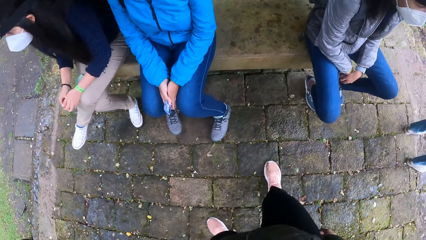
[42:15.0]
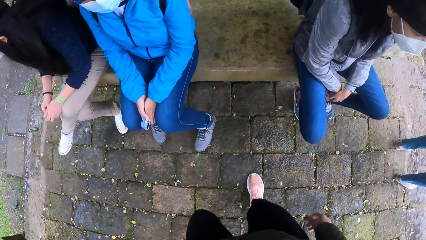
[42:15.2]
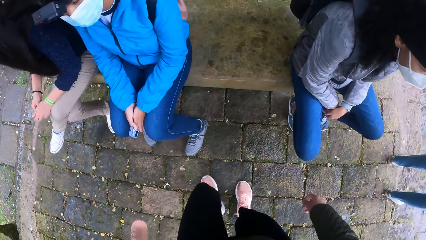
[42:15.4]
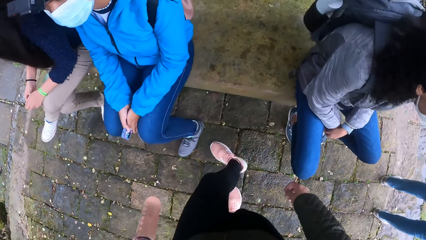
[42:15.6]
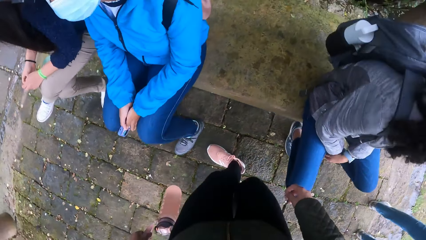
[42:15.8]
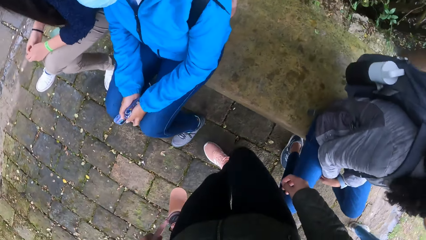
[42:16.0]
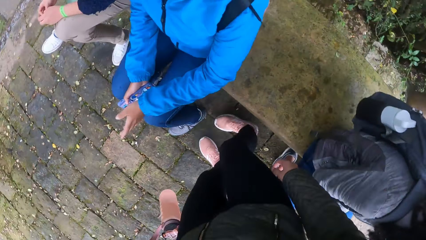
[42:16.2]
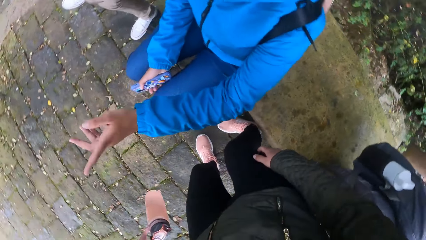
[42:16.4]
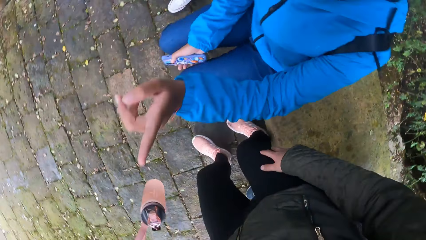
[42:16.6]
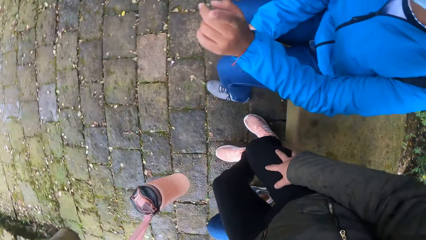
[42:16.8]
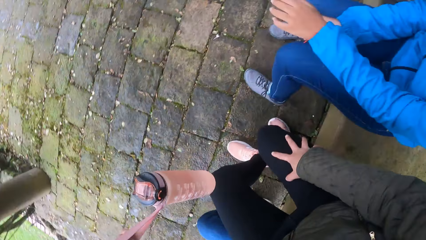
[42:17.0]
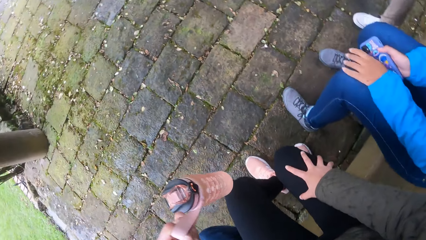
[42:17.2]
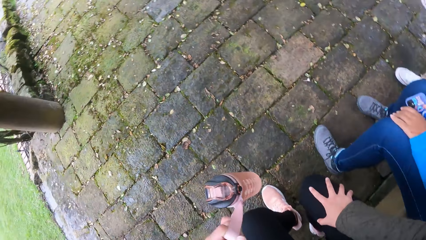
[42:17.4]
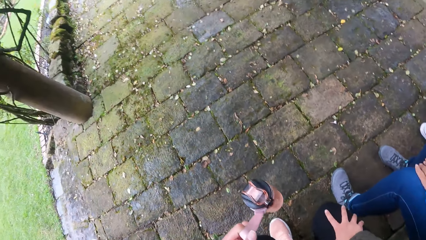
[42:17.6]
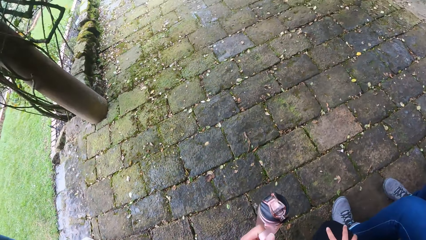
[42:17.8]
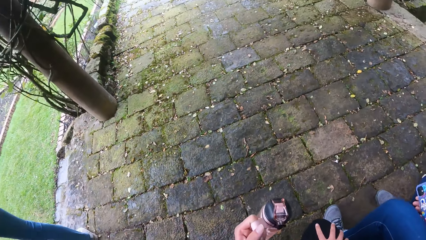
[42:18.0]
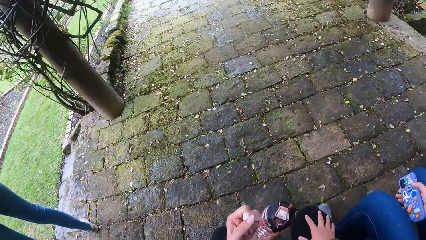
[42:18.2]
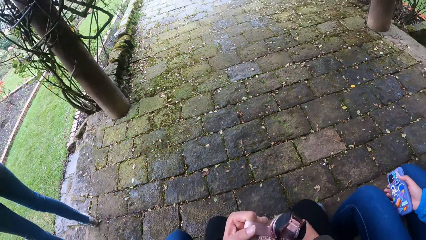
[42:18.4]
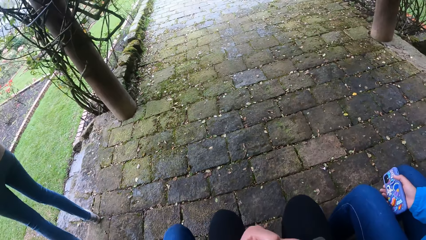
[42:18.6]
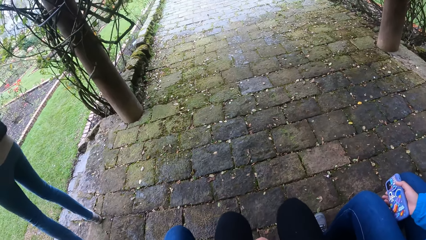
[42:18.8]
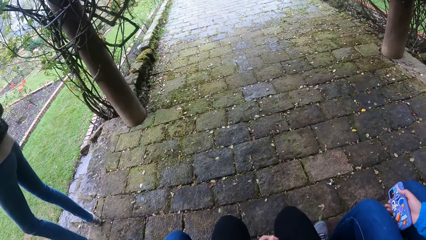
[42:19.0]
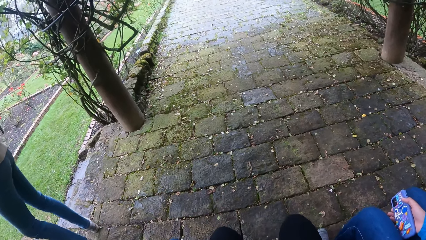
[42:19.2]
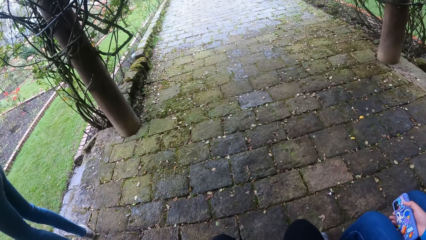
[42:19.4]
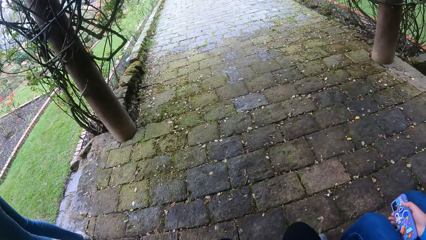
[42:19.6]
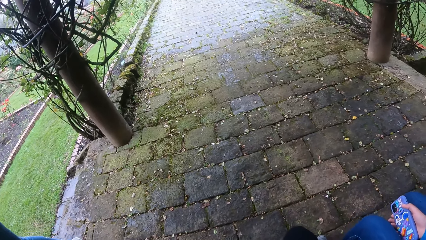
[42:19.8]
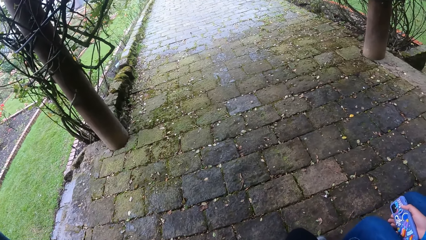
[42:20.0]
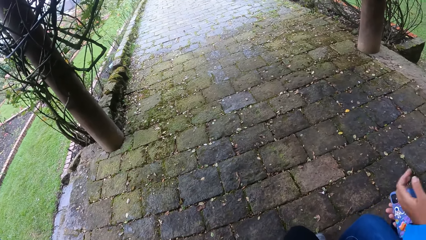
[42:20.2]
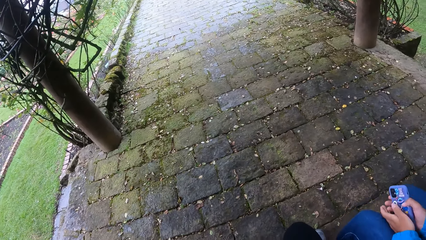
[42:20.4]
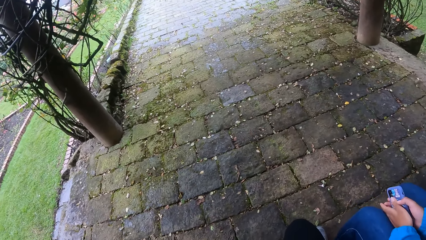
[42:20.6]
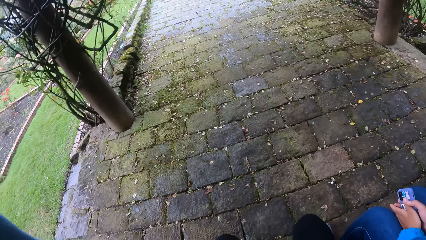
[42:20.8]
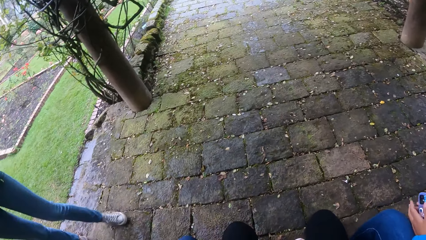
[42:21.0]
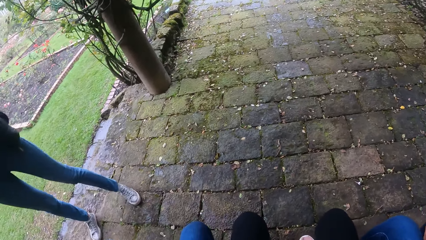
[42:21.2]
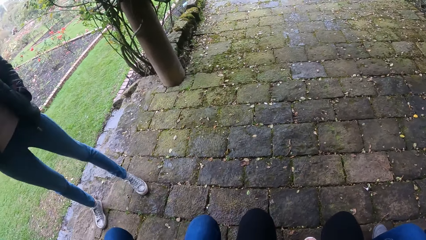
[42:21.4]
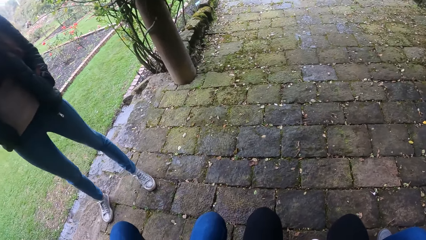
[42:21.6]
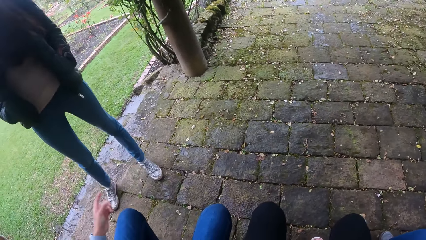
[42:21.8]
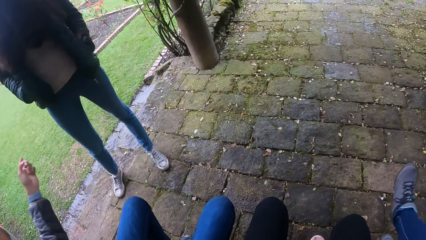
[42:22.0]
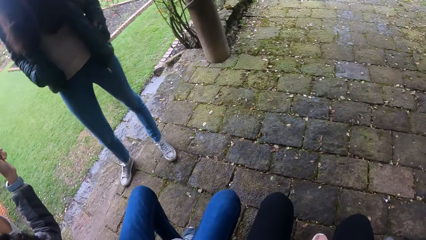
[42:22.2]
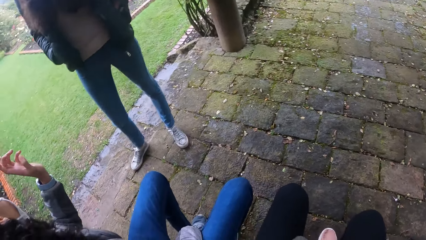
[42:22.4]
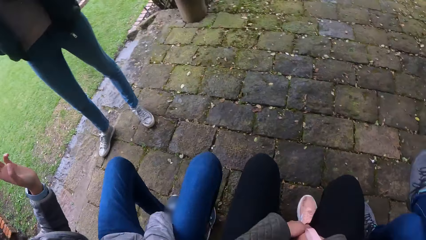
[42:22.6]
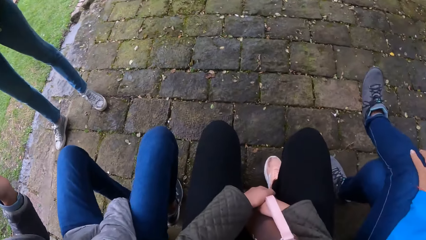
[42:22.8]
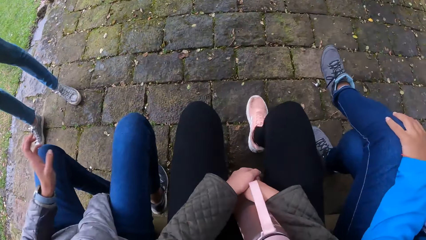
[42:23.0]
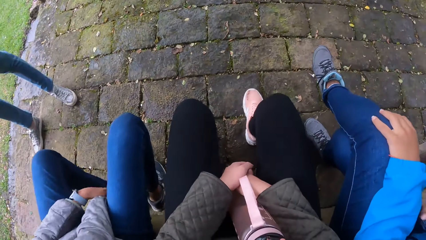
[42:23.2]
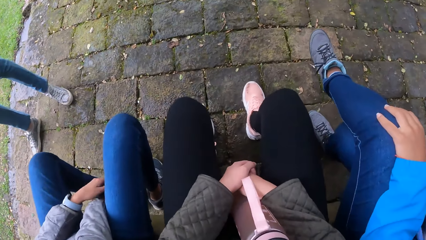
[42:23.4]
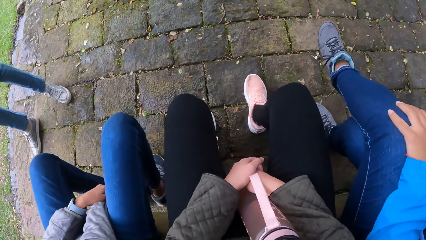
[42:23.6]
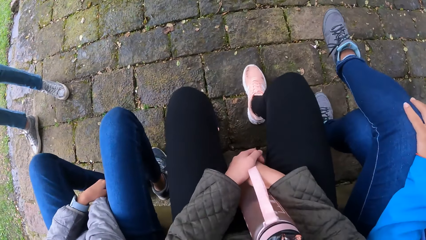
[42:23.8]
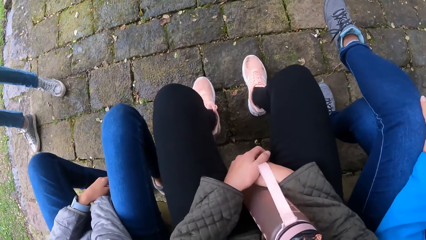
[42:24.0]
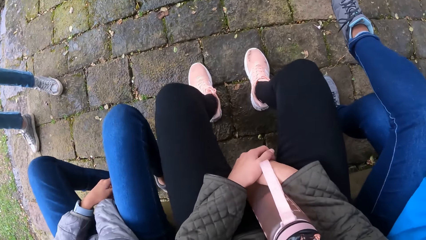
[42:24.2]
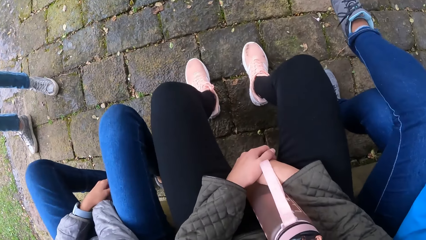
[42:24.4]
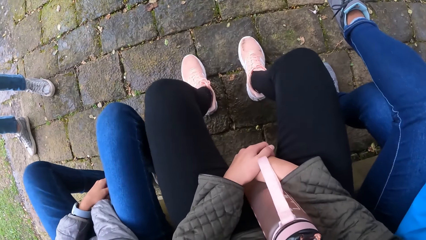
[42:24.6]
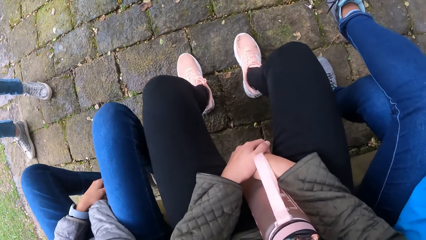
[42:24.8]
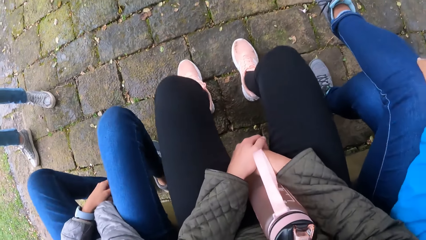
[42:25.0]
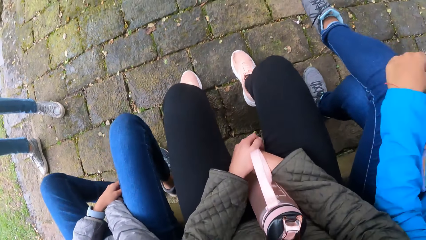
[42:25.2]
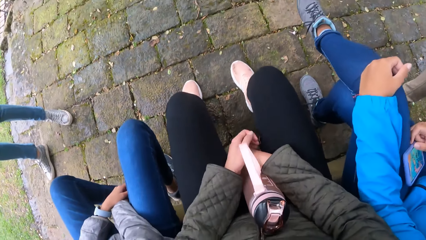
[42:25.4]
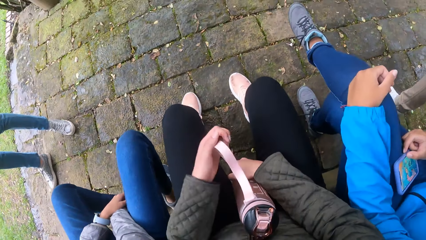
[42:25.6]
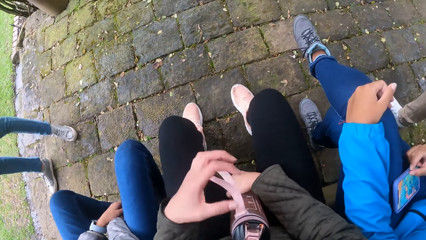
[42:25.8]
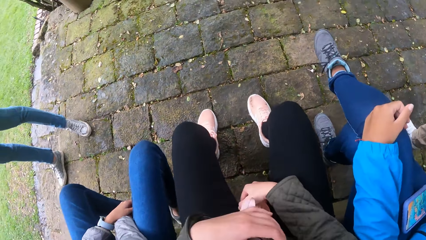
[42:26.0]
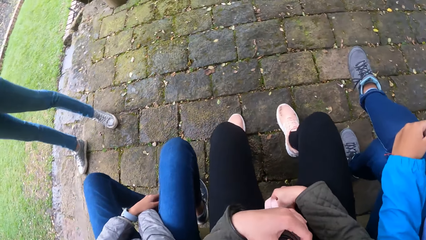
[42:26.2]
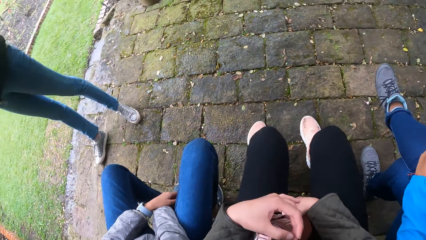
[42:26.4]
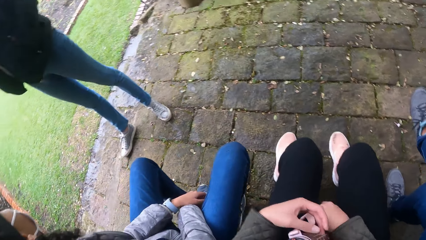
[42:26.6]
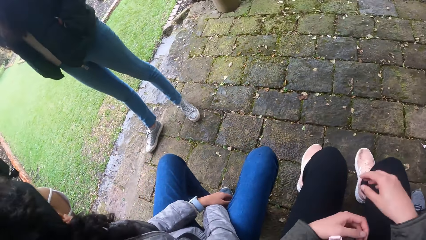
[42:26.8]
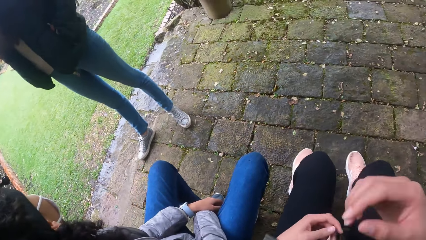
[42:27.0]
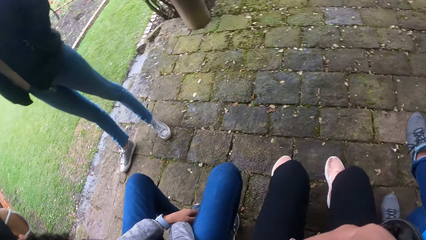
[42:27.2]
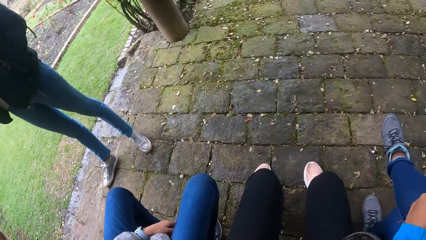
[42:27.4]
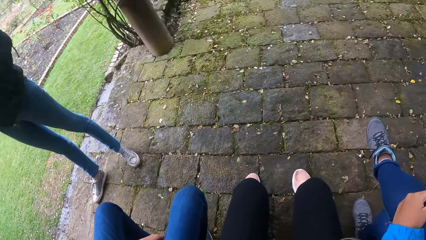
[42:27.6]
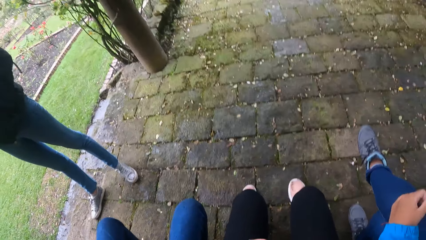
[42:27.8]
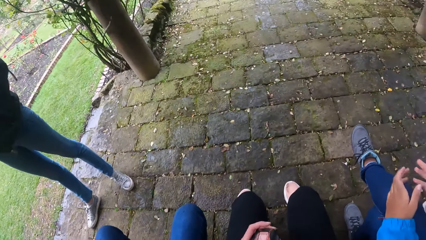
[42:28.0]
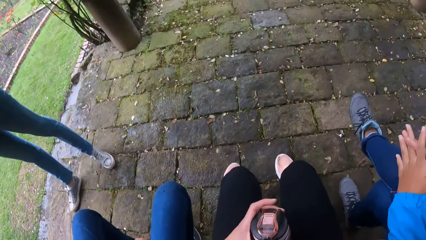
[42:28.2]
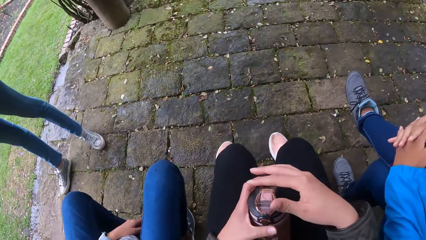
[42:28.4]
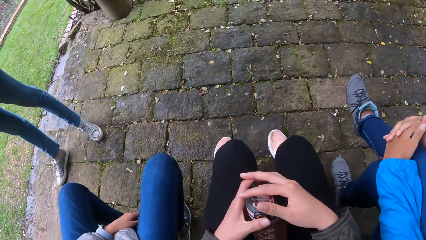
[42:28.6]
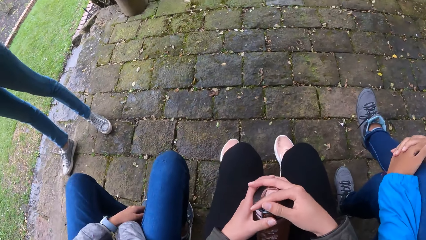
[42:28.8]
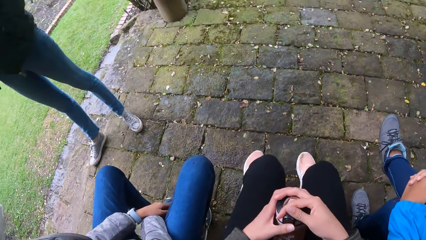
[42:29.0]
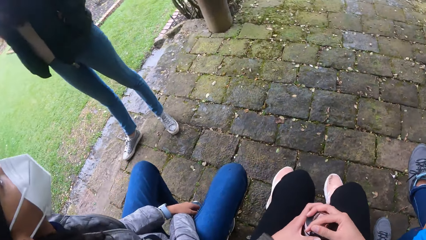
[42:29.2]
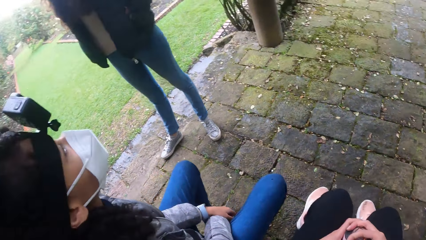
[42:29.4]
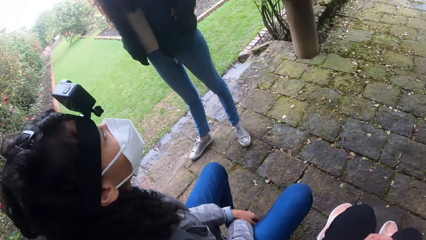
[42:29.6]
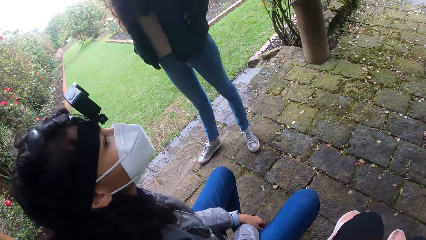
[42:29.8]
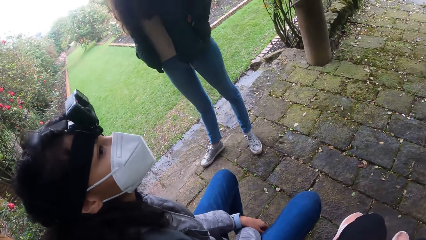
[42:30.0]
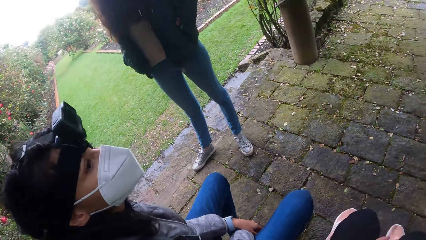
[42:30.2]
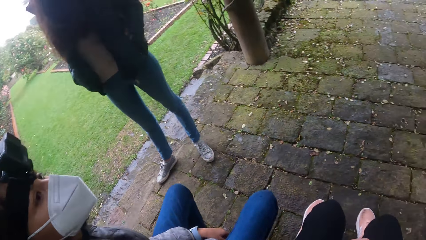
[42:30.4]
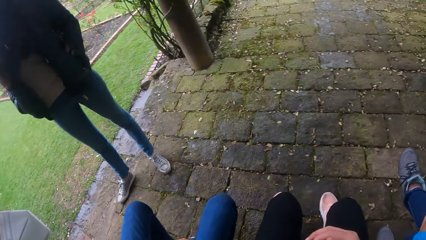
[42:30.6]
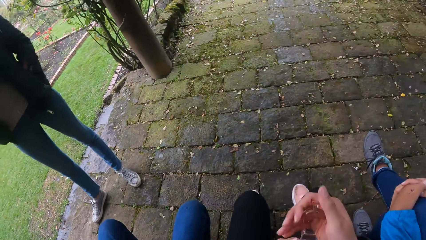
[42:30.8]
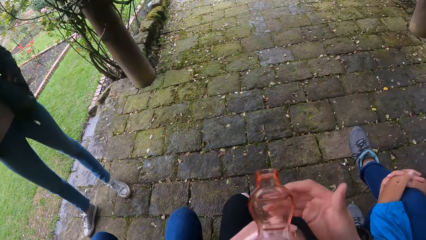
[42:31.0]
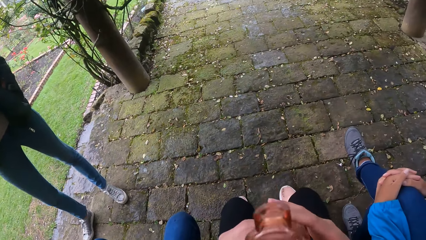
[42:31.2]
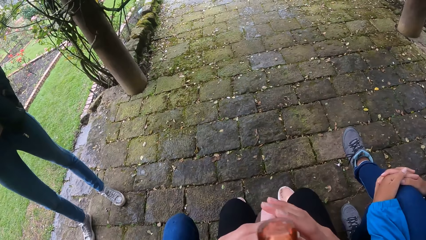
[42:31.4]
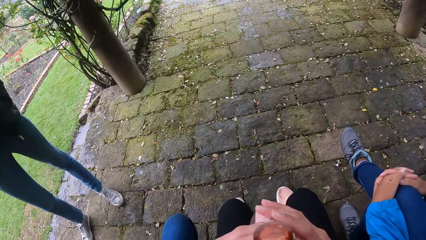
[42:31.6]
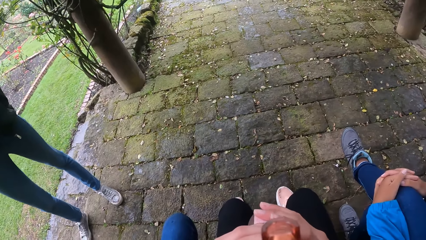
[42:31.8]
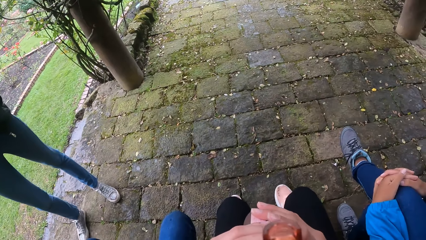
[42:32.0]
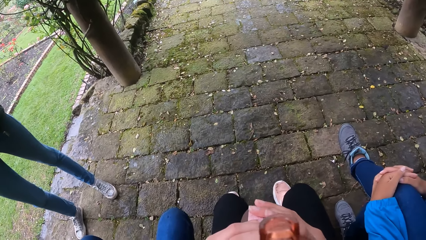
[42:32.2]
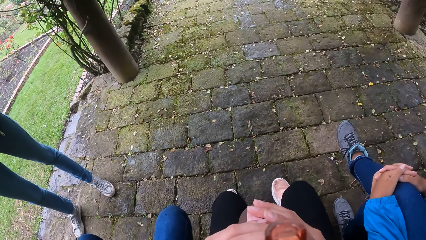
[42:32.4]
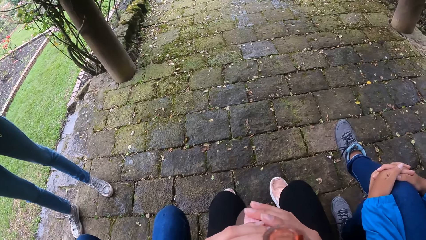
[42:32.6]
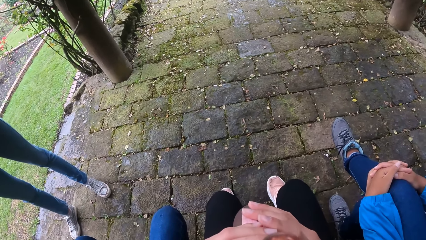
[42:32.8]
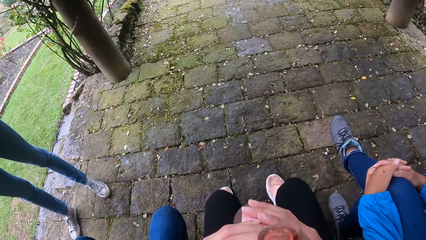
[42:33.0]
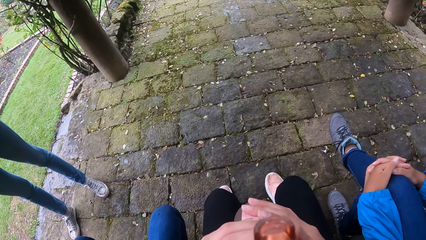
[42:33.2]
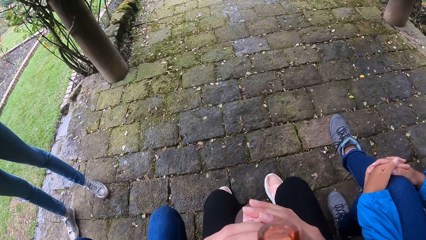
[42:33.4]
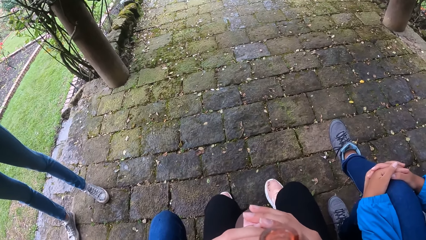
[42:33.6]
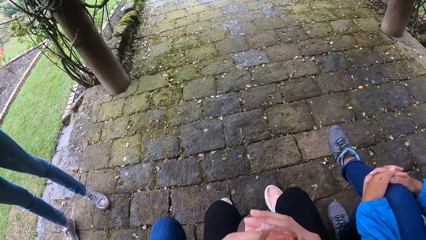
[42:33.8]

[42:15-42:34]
The camera wearer walks around a park. She sits down on a stone. She passes the water bottle in her left hand to her right hand. She looks around the park. A woman gesticulates with her left hand. A lady moves around the park. The camera wearer adjusts her feet on the floor. She holds the bottle on her lap with both hands. Another woman rests her hands on her leg. The camera wearer rests her hands on the bottle on her thigh. She adjusts the bottle on her lap. She looks around the park.
